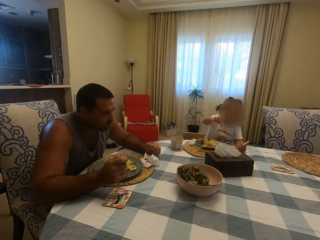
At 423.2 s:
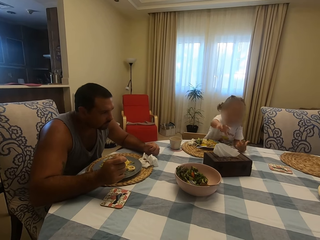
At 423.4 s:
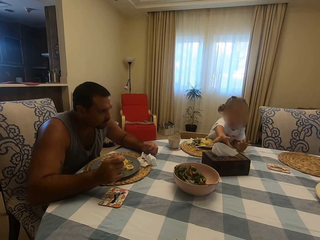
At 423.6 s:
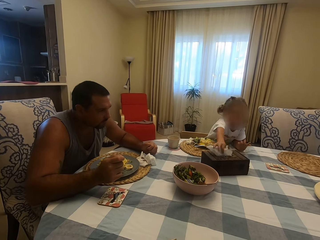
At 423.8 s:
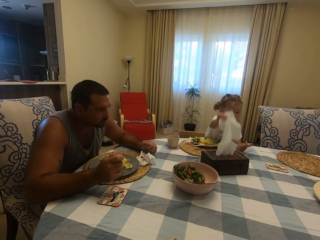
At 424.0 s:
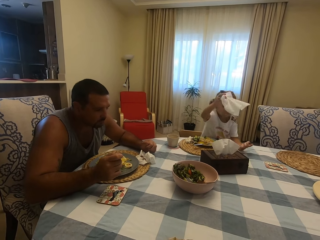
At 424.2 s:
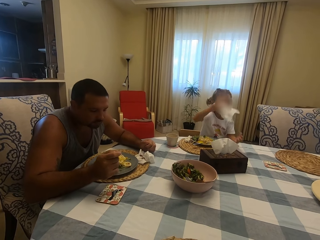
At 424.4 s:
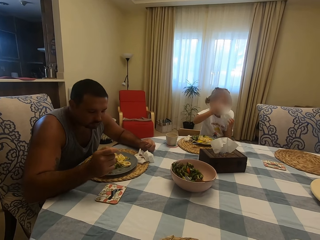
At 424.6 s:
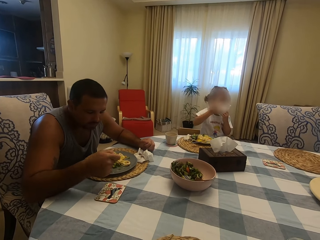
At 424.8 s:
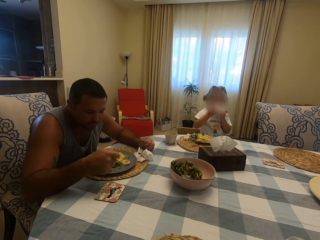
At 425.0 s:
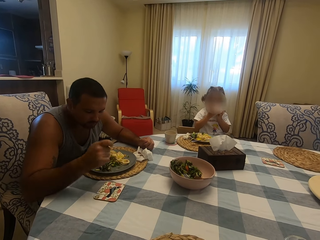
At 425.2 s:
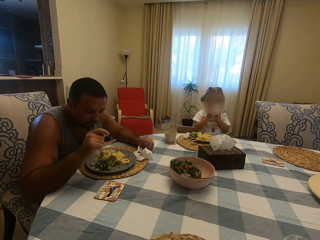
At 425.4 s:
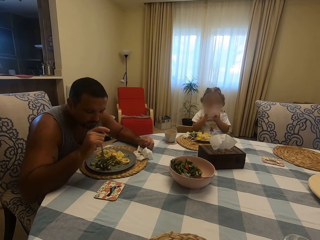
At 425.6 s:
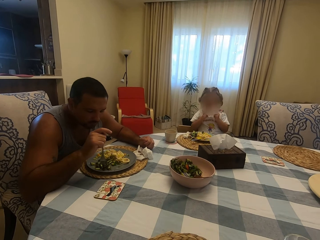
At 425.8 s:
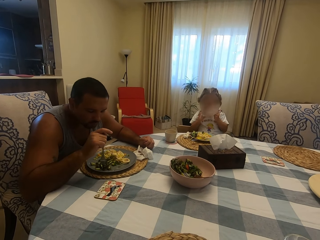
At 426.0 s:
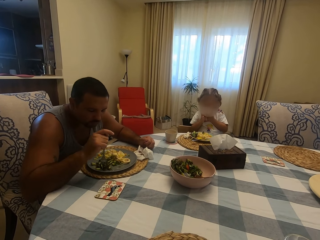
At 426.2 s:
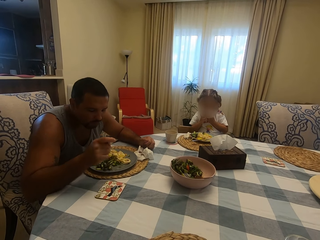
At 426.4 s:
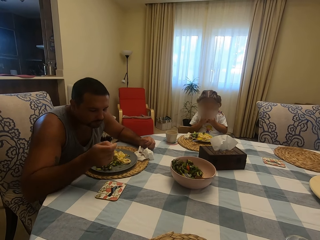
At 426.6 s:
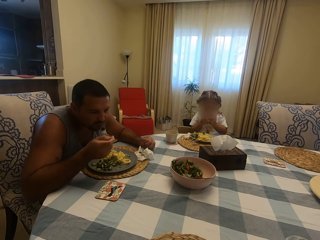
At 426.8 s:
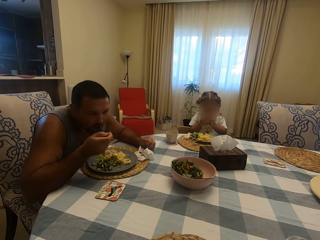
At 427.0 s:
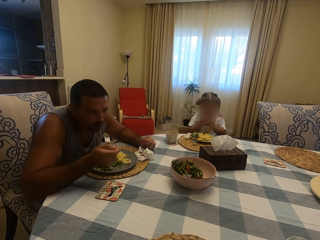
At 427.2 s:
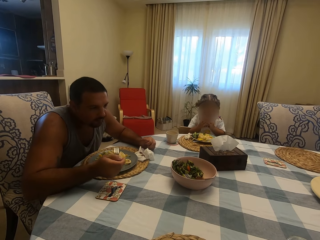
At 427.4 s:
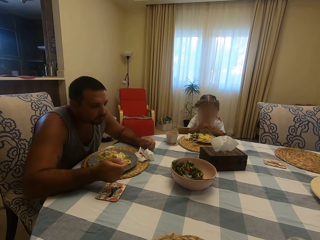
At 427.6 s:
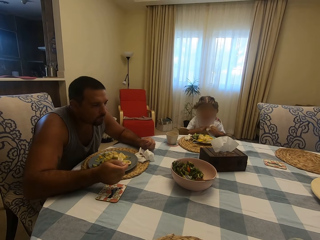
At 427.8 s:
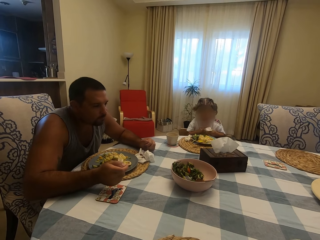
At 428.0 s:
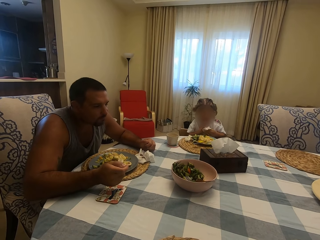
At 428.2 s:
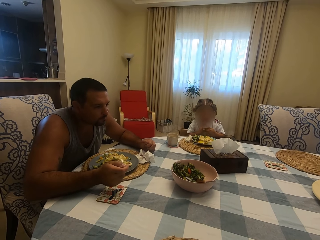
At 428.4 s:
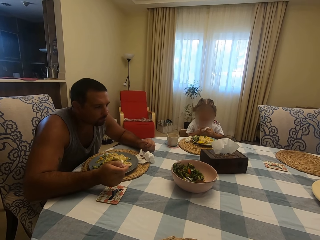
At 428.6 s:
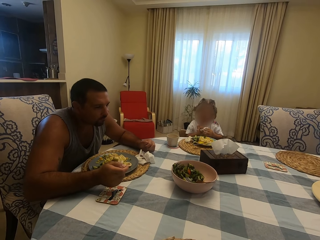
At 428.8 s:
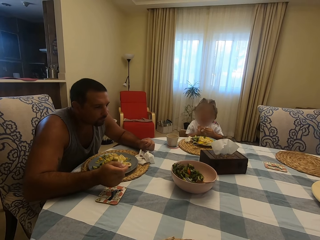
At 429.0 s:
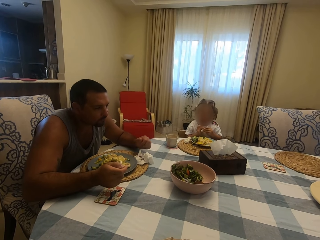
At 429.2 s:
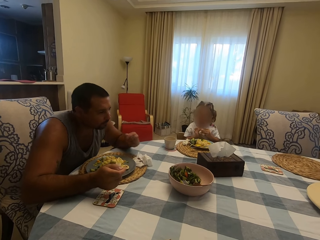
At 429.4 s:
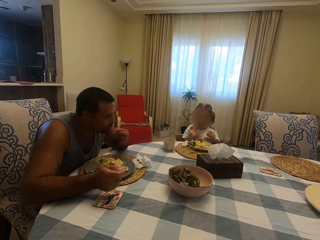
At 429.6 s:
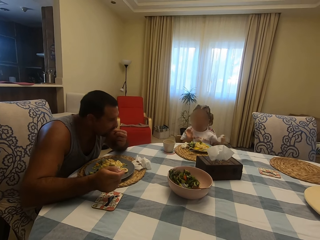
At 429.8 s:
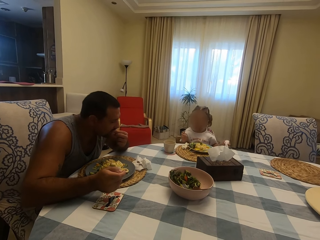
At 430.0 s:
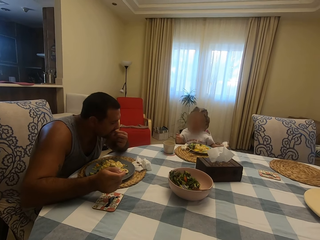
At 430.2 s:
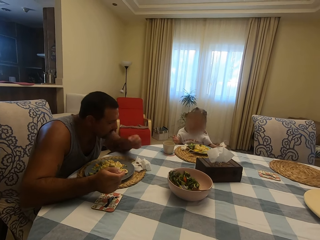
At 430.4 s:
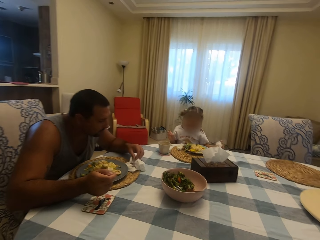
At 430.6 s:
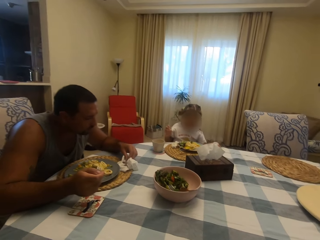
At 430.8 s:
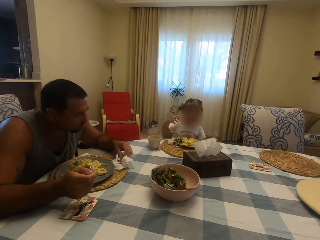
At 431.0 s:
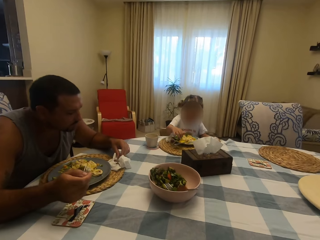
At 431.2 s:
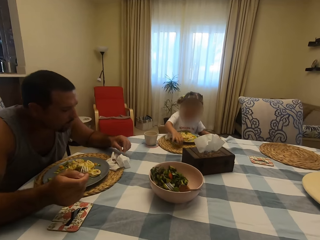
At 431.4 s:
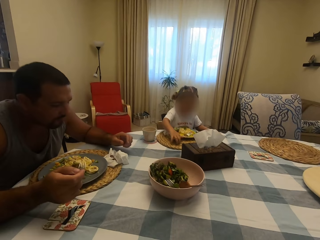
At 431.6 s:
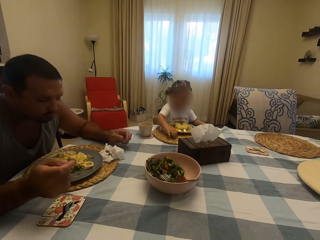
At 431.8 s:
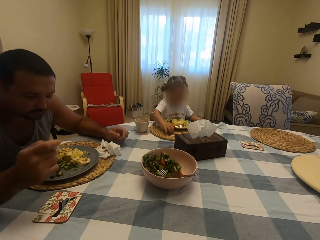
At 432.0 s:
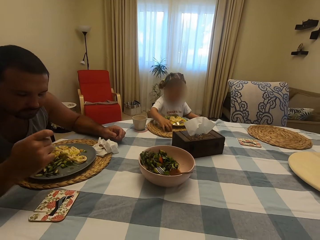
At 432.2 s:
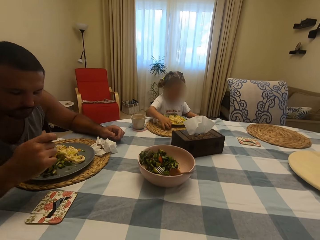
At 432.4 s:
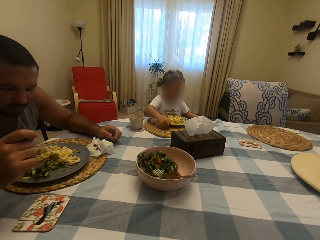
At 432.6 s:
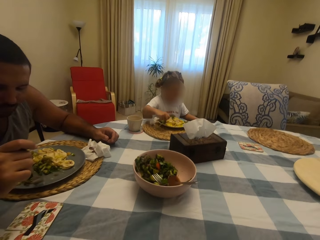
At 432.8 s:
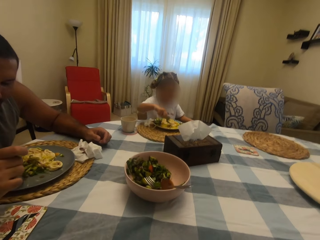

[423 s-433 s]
A child picks a serviette and wipes her mouth. A man eats food. The man removes food from the mouth and places it on the serviette.

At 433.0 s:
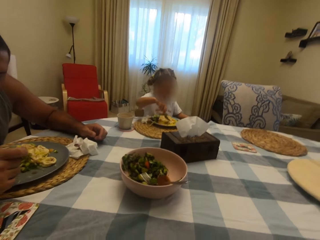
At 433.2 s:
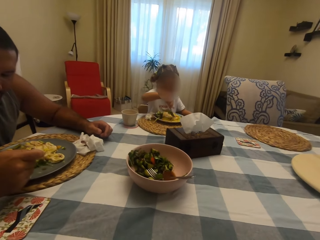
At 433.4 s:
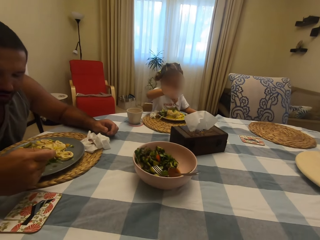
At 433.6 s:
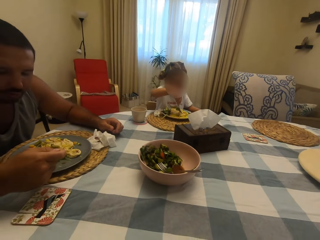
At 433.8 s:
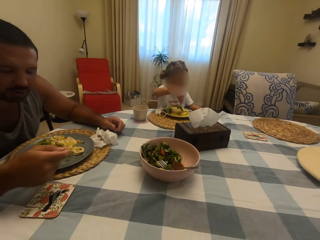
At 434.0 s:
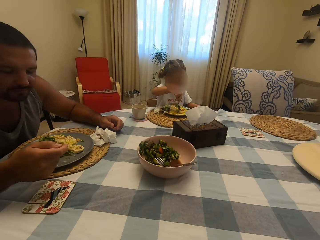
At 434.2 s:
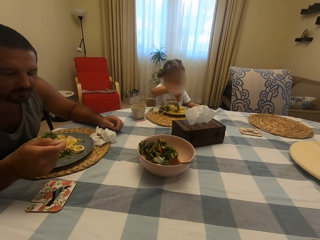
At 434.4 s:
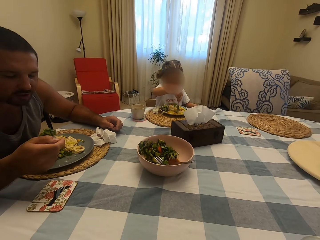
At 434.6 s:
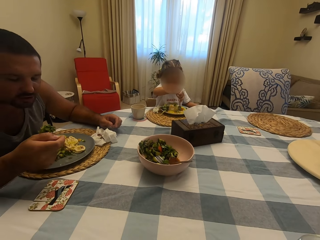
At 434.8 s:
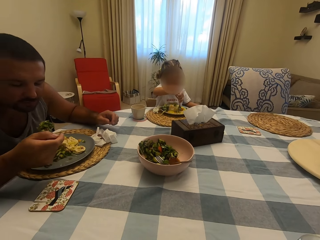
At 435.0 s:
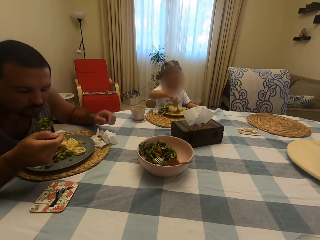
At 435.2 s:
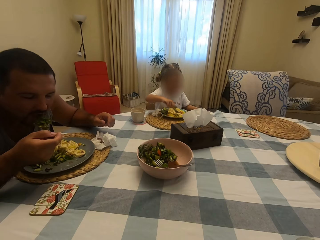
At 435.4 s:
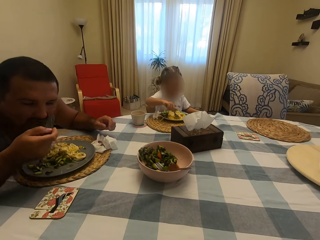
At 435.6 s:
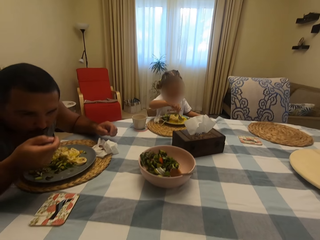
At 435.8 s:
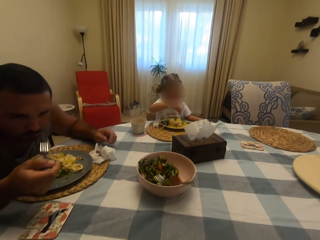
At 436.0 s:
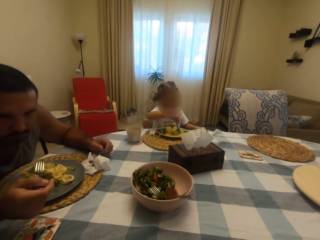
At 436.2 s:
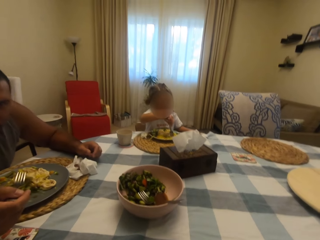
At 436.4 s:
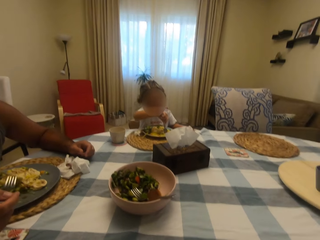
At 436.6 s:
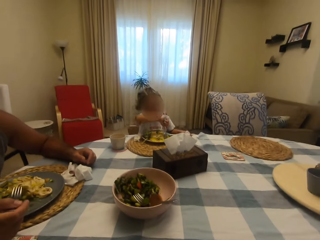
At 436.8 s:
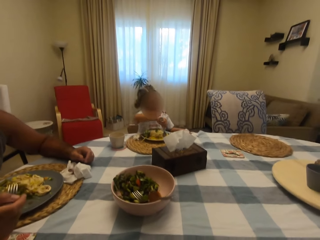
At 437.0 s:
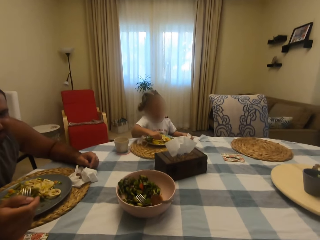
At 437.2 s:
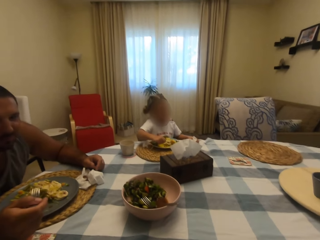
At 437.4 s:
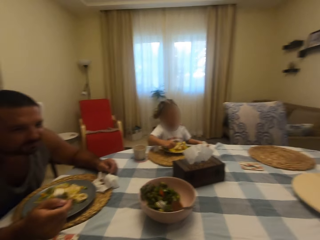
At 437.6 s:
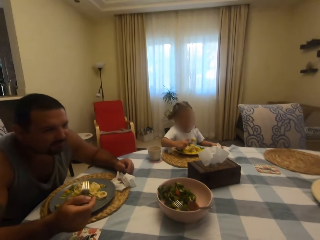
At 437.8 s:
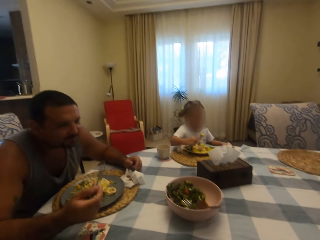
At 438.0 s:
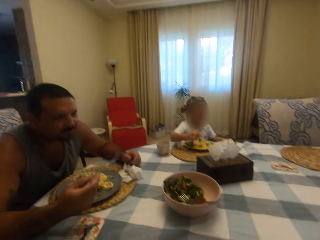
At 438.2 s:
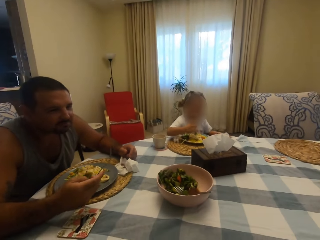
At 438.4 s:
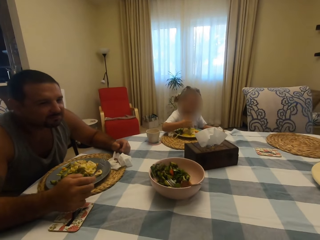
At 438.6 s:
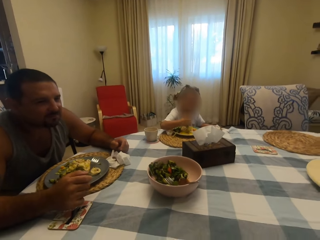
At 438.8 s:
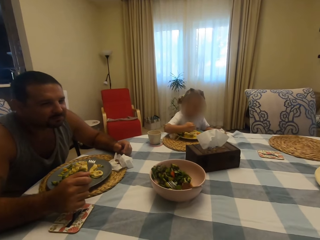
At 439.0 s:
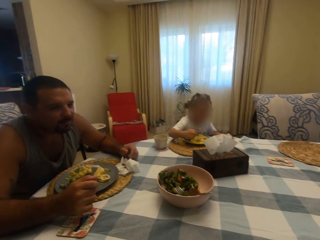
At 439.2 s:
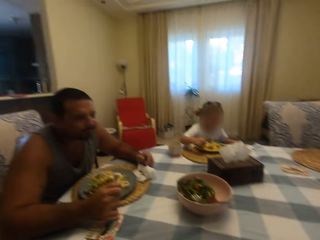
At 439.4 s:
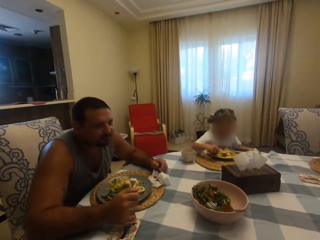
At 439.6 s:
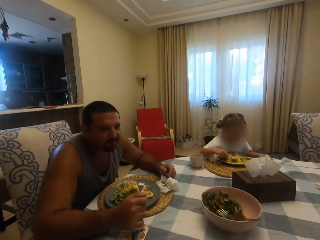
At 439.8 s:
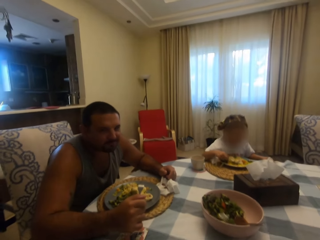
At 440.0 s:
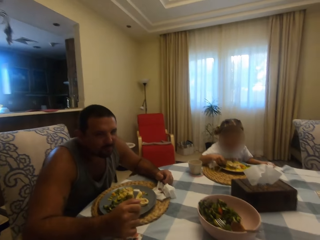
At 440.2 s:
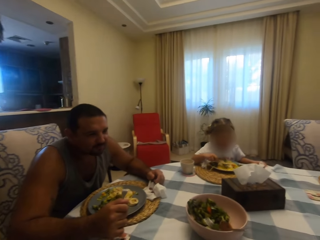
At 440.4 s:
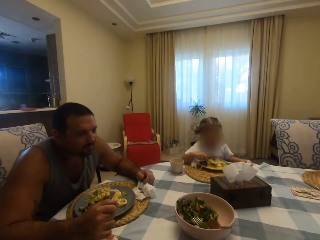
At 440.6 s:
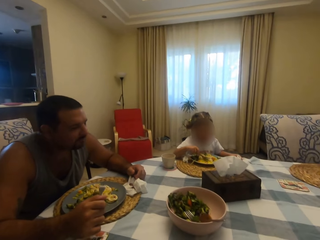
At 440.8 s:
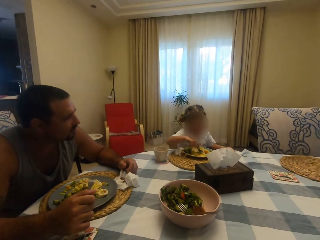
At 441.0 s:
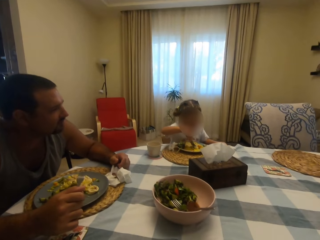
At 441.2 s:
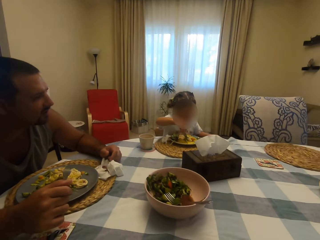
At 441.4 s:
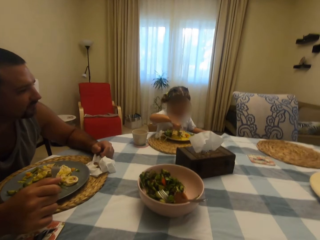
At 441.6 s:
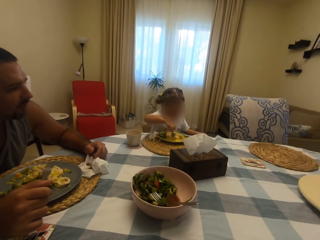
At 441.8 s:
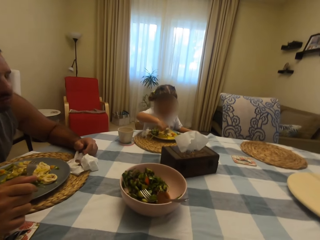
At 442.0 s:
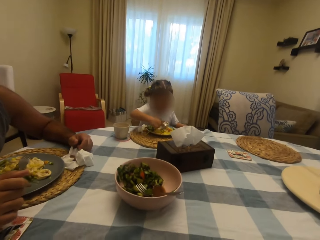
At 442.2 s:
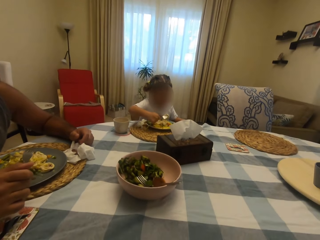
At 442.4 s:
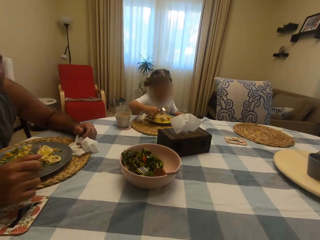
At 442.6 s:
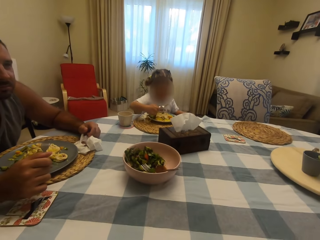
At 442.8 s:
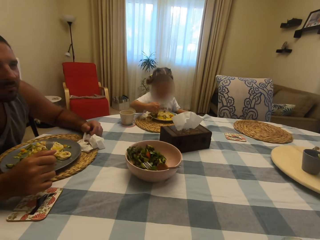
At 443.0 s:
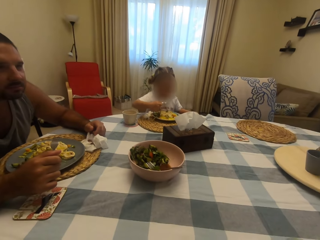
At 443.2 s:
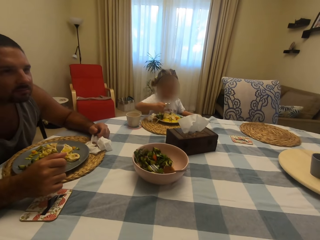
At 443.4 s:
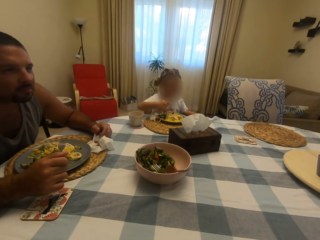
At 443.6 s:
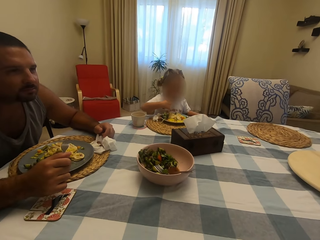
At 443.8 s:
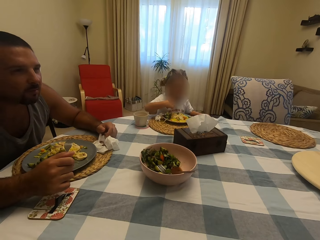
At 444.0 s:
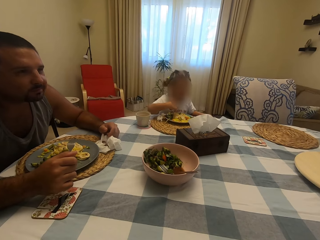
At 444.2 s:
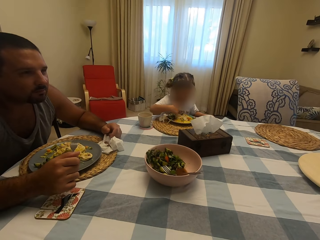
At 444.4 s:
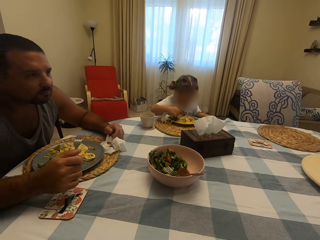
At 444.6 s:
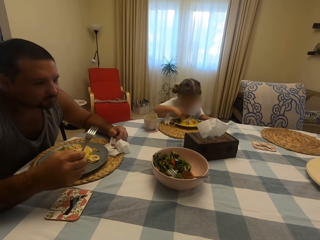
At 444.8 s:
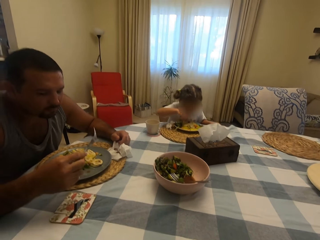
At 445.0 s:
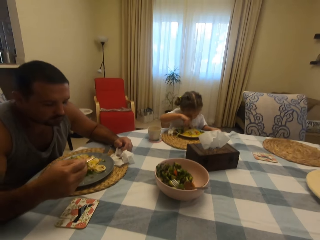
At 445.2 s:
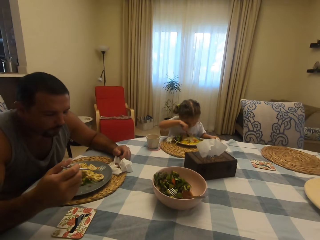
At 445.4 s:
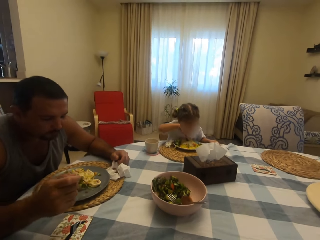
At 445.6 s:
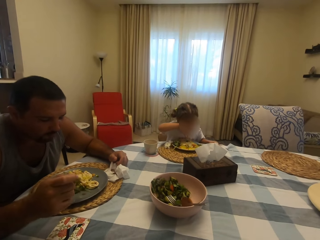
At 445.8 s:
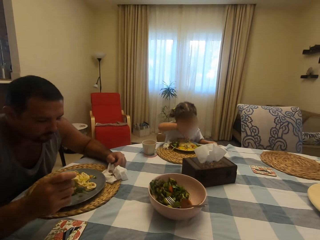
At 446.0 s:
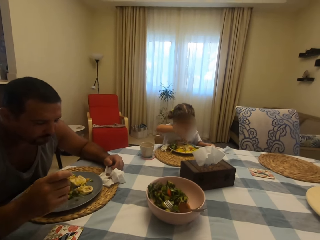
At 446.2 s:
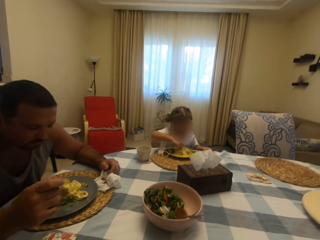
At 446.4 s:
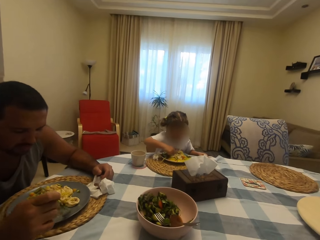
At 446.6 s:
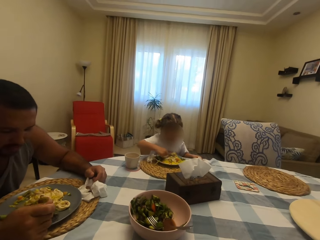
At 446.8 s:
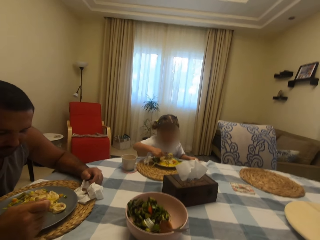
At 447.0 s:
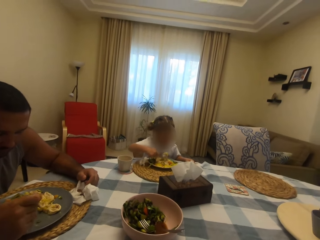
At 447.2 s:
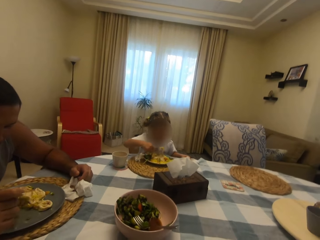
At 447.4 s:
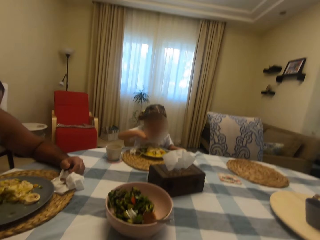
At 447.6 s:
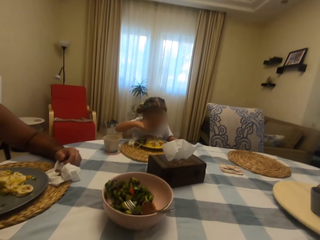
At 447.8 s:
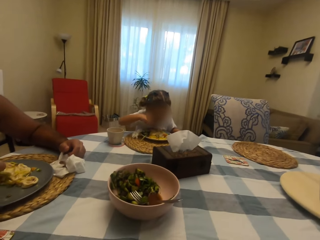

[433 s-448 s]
A man speaks to the camera wearer. A child eats food. The man eats food. The camera wearer looks at the man. They converse with the man. A person looks at the child. The man speaks to the camera wearer.
